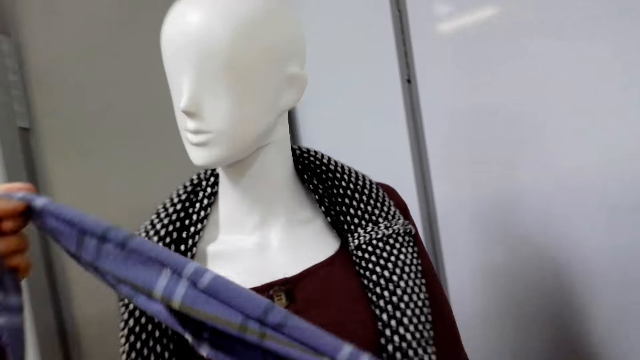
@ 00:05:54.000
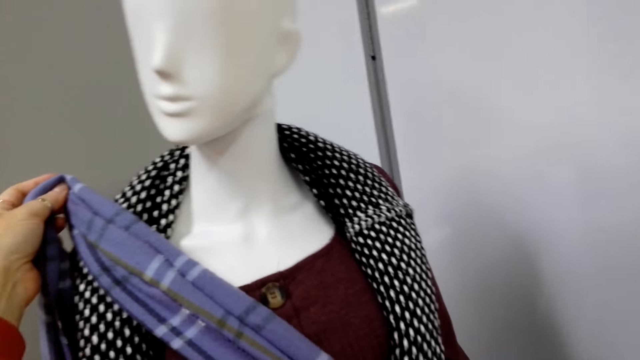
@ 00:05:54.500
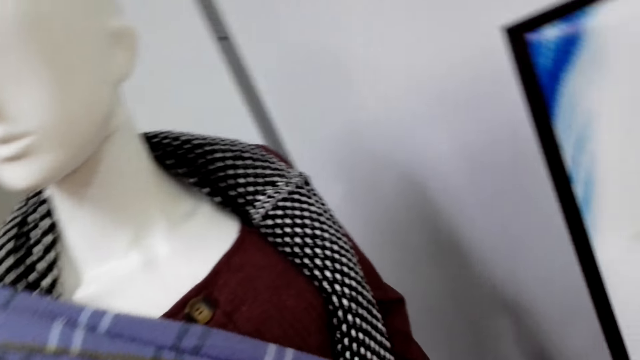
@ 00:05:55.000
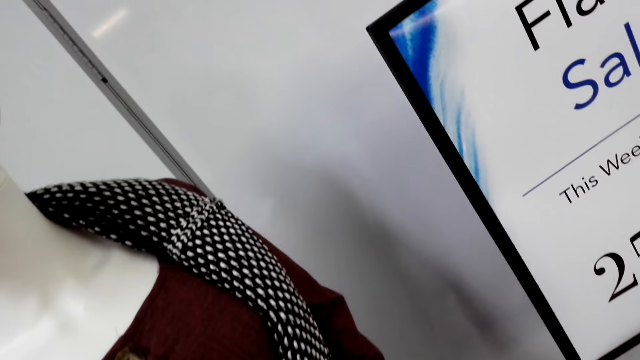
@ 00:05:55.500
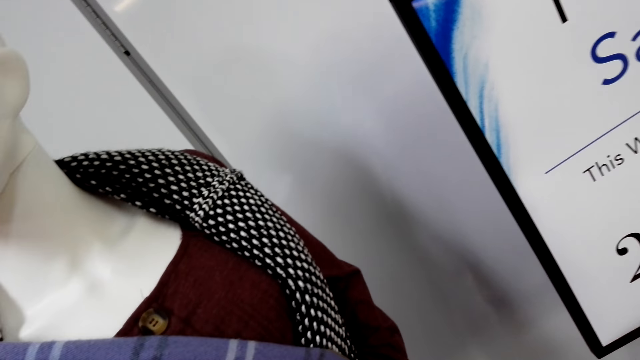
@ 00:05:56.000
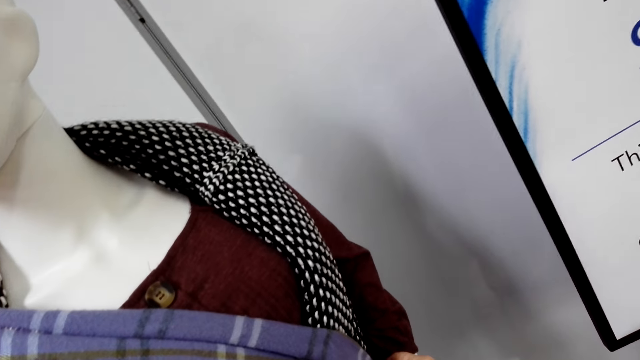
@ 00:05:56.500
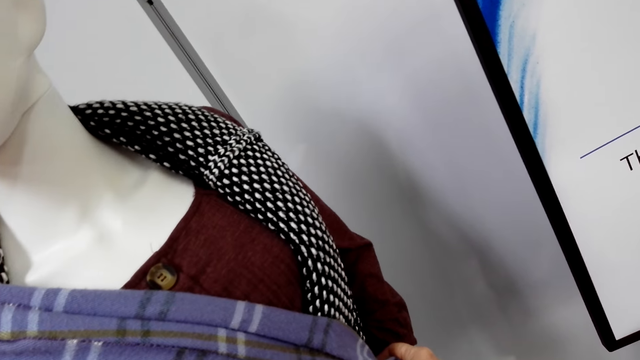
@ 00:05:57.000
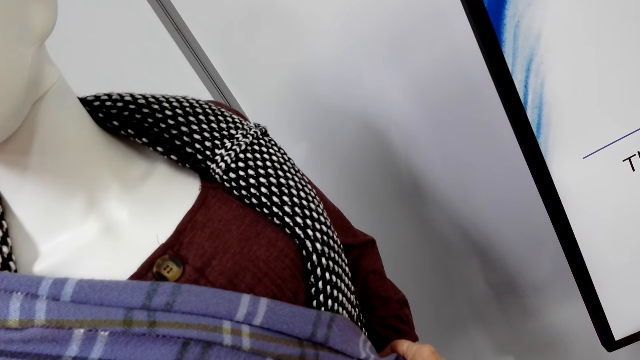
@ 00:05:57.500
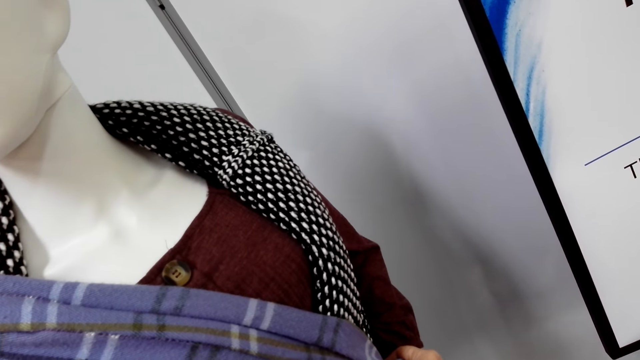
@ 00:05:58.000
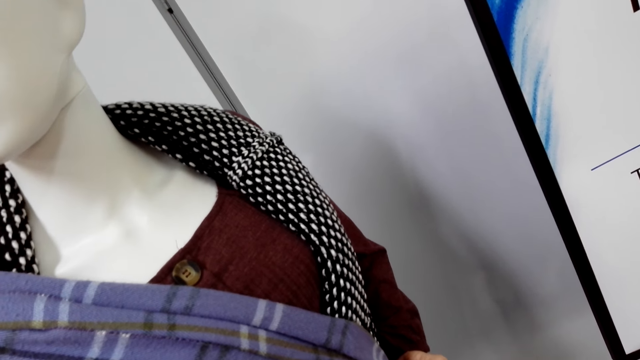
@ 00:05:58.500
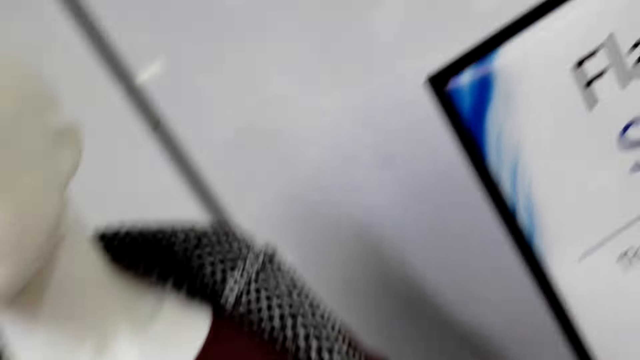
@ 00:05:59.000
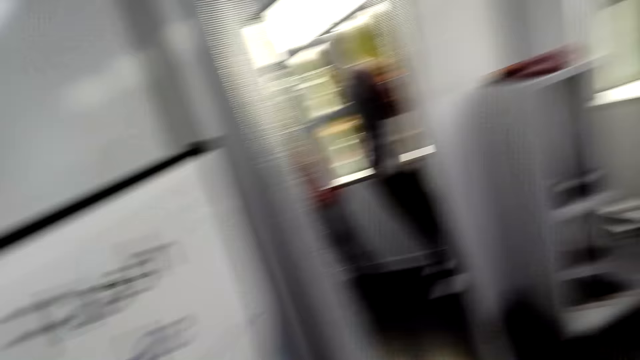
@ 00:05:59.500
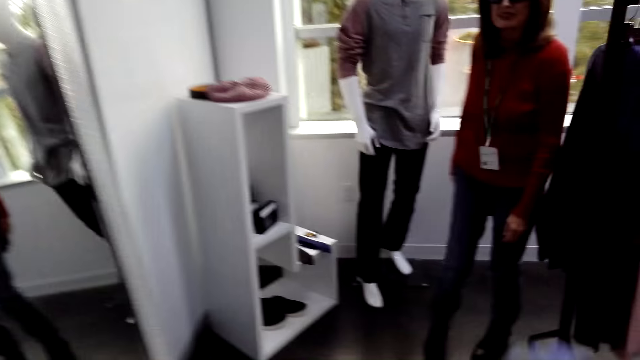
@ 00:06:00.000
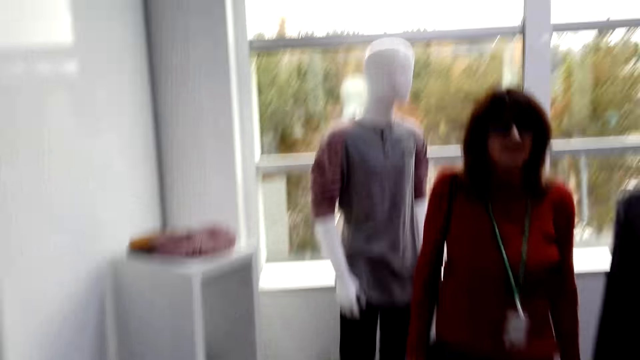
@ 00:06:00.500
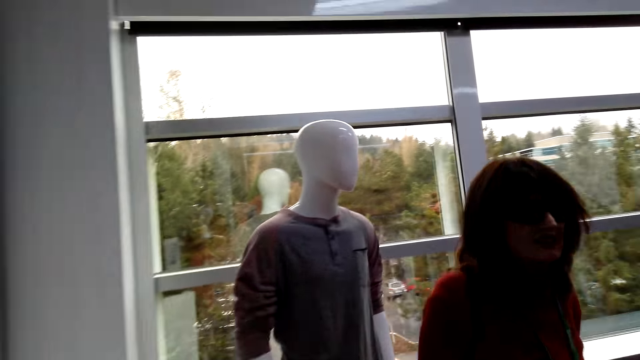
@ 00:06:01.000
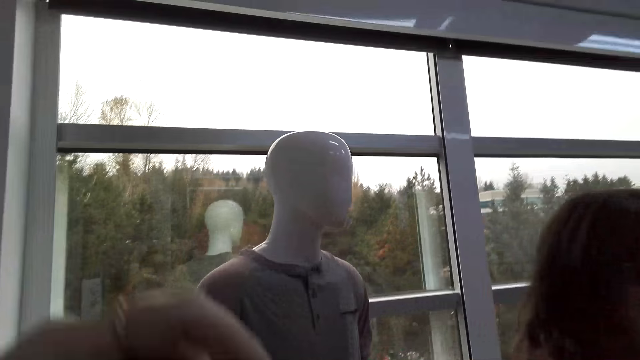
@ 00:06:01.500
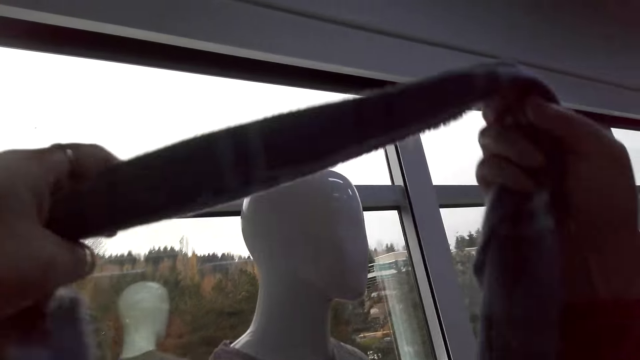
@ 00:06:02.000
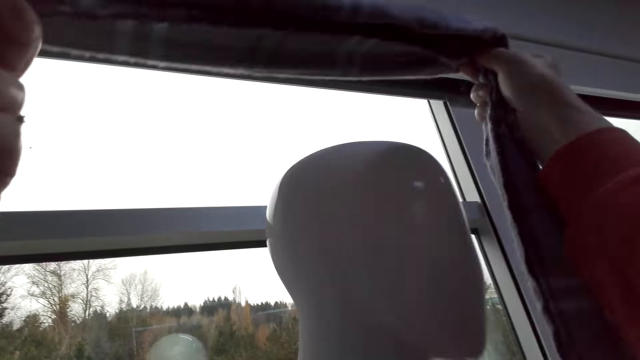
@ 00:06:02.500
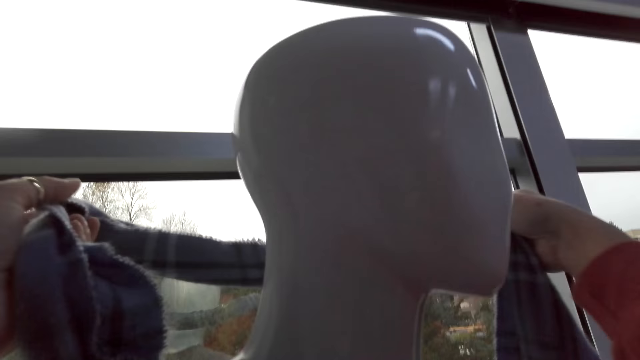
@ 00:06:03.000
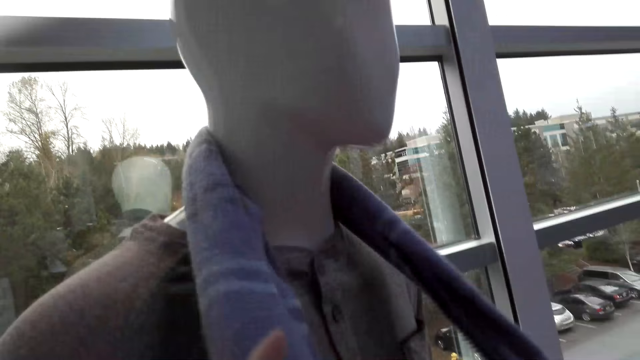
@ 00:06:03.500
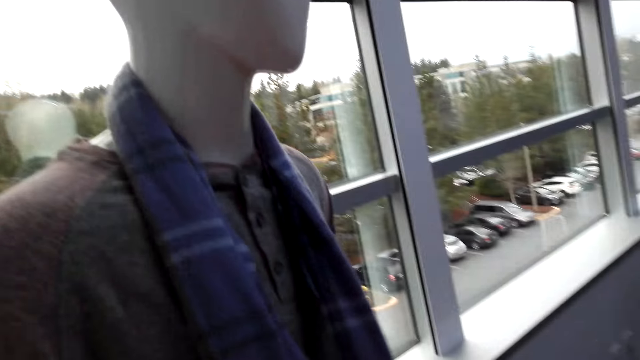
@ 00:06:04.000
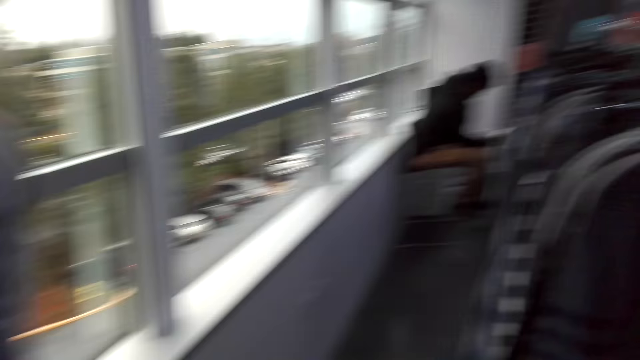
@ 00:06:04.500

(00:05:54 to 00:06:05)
The camera wearer puts the scarf on the dummy. They converse with a woman. They place the scarf on another. They converse with the woman. The woman walks around the shop. The camera wearer converses with the woman. They place the scarf on a mannequin display. They return the scarf.

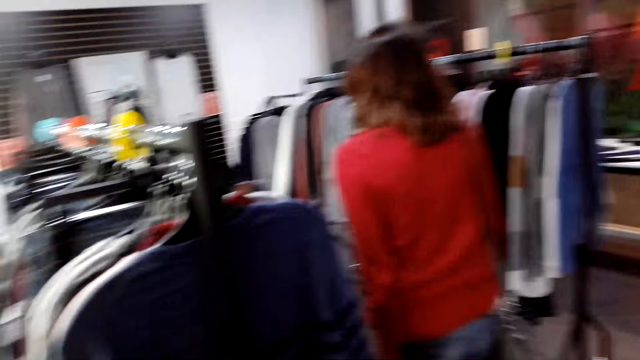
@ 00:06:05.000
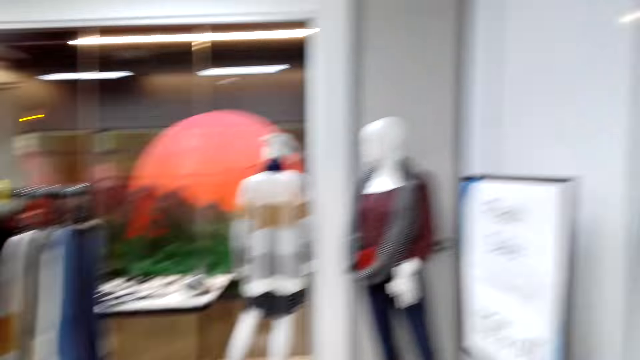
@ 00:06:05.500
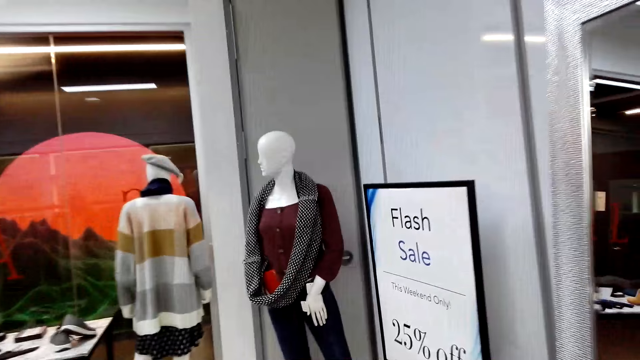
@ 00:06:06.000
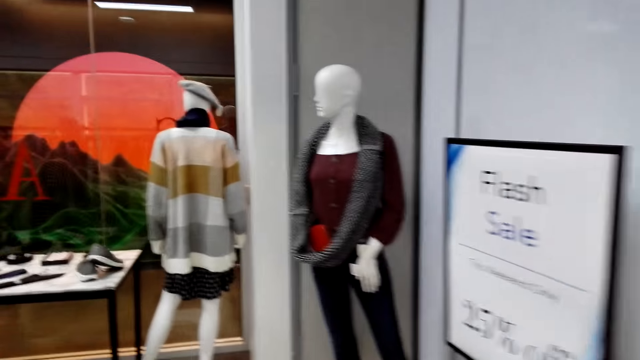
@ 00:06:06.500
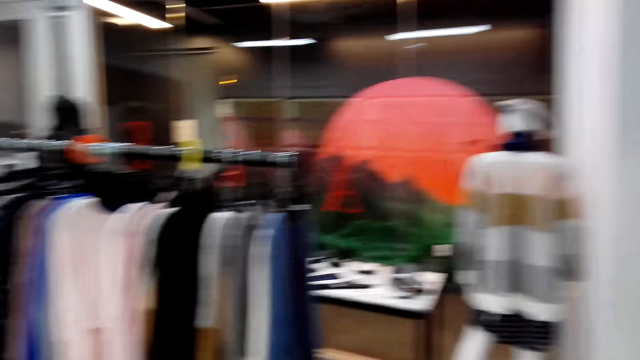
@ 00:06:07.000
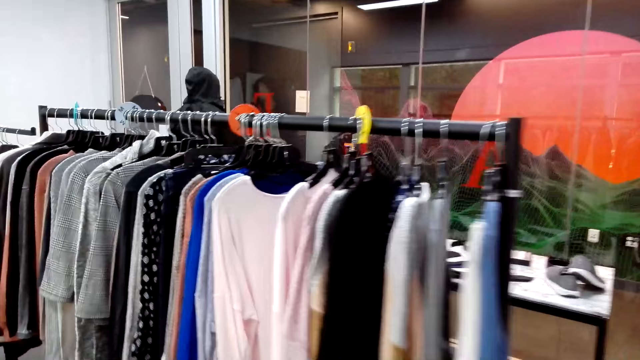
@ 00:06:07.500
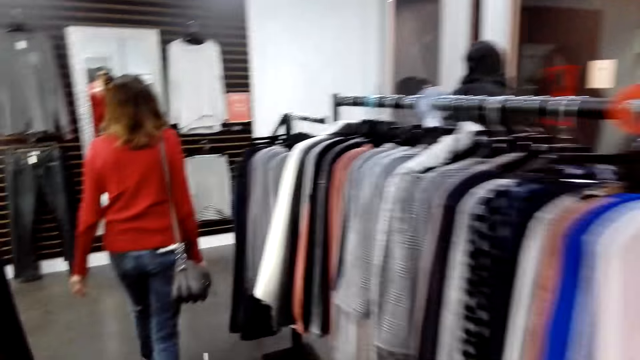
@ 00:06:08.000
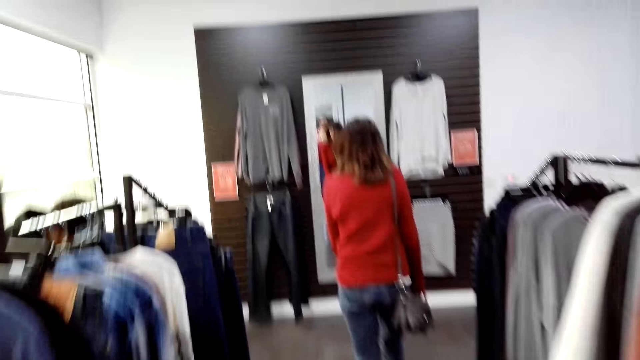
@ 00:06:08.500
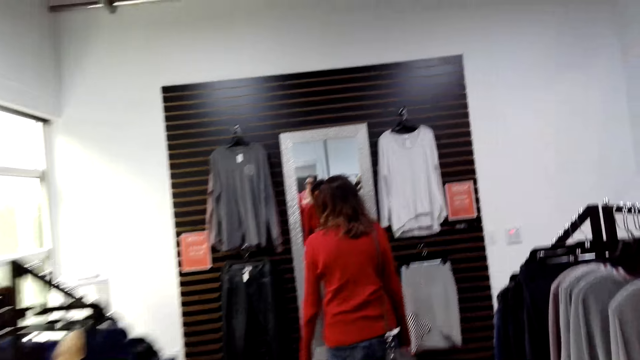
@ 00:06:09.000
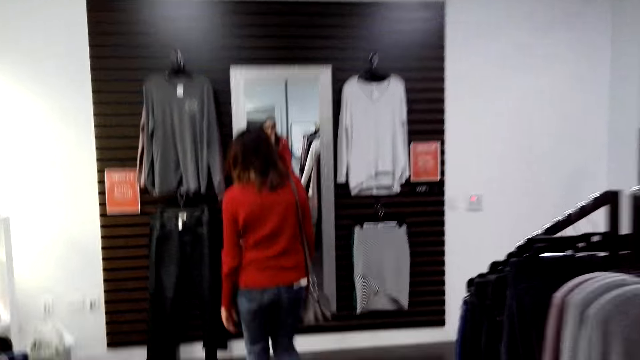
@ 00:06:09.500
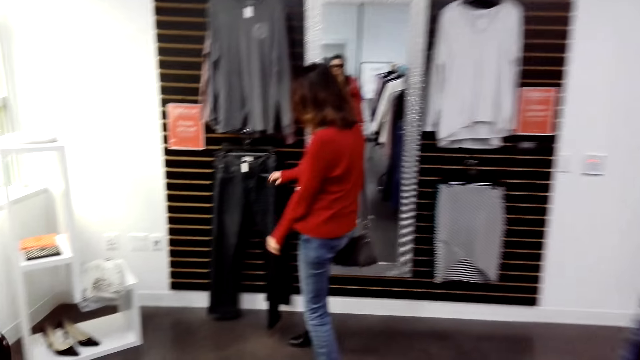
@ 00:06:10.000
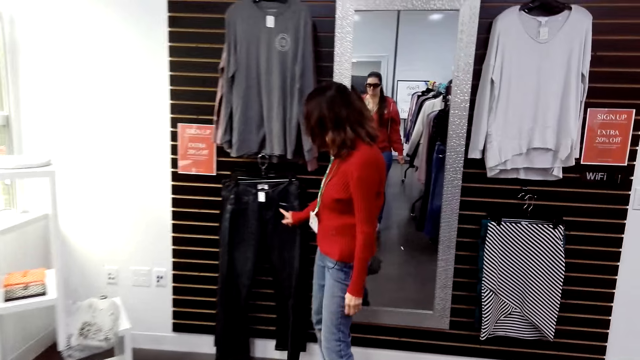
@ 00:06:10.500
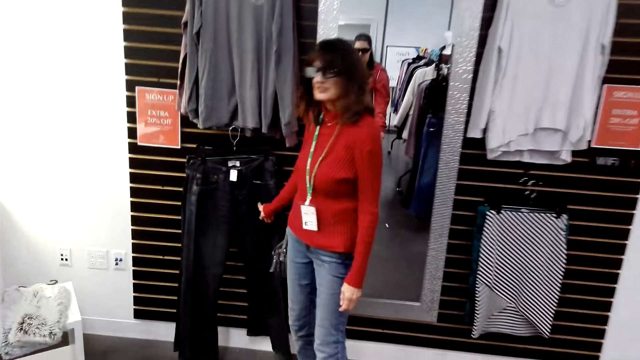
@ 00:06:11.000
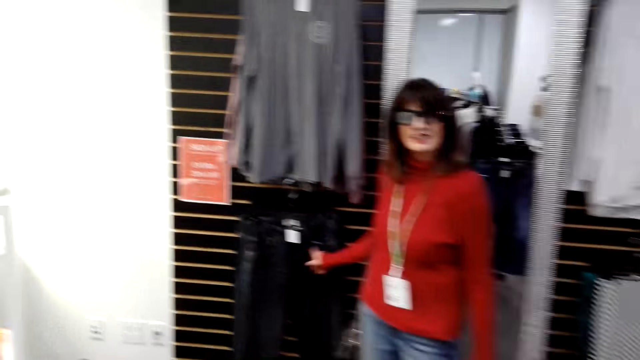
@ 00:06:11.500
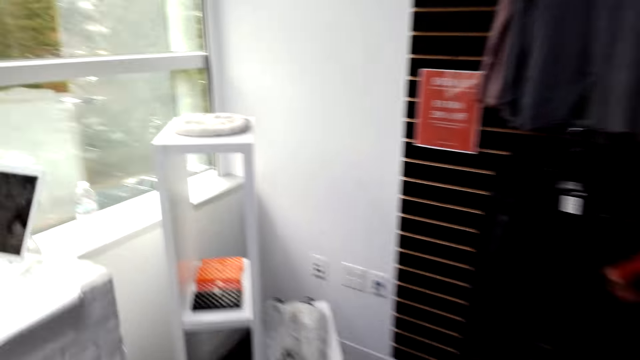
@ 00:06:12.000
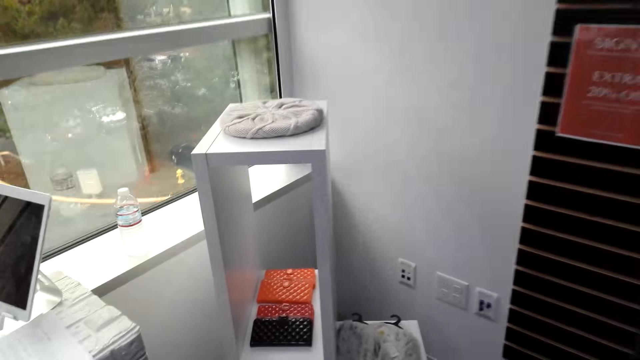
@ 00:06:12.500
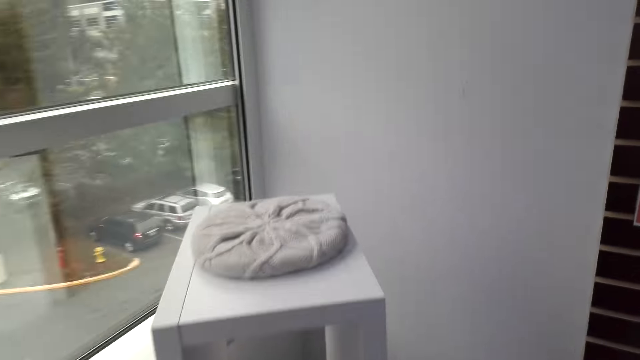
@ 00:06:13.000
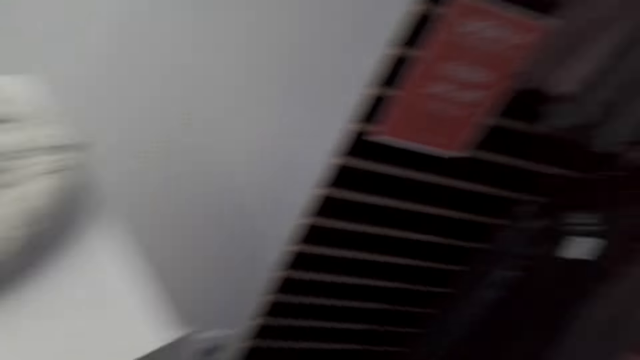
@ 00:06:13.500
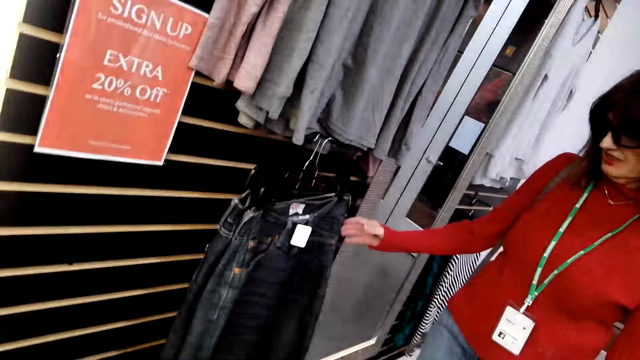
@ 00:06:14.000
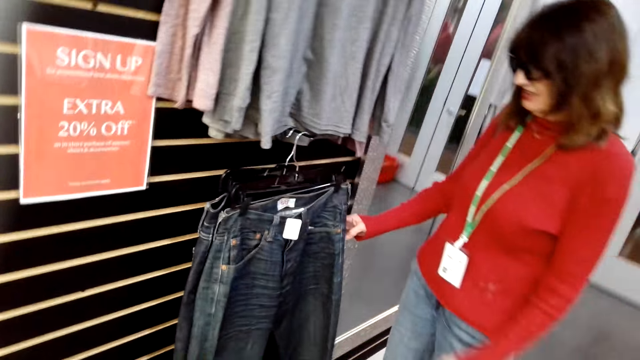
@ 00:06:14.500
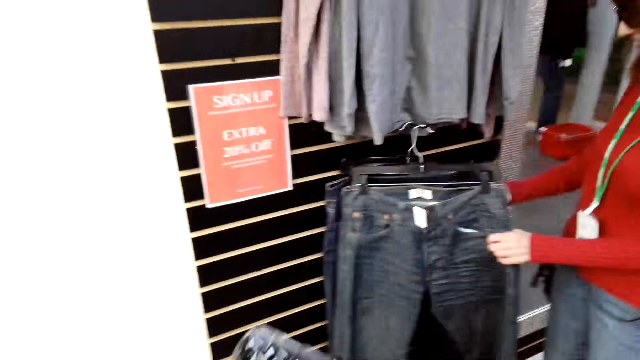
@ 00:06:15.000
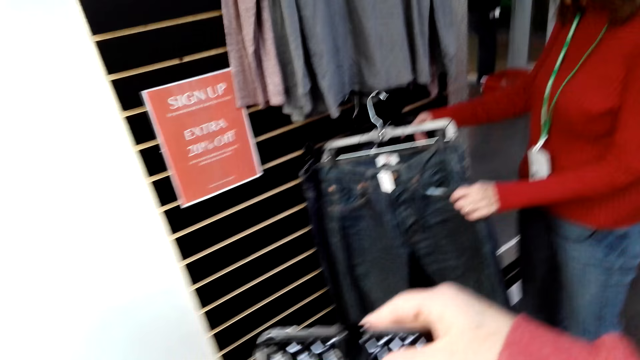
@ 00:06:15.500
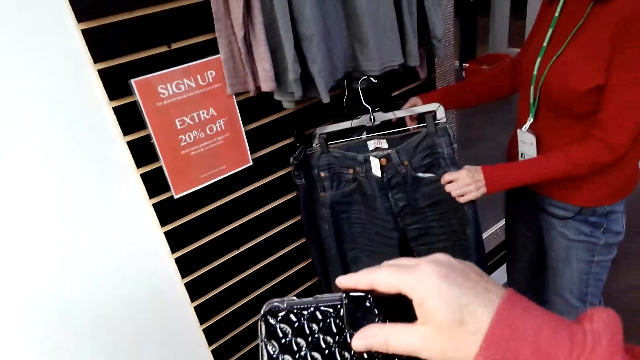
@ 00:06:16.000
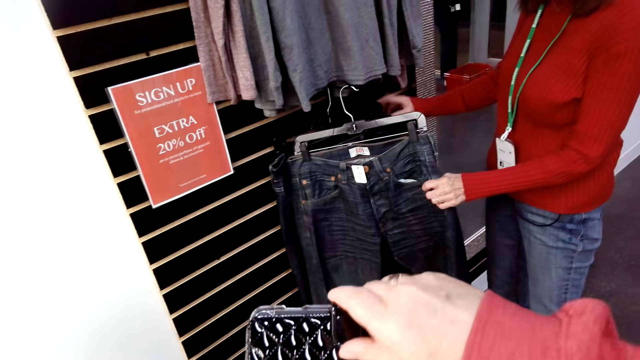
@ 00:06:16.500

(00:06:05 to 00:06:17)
The camera wearer looks around the shop. A woman walks around the shop. The camera wearer converses with the woman. They walk around the shop. The woman checks trousers. The camera wearer converses with the woman. The woman checks the trousers. The camera wearer checks a phone case.
